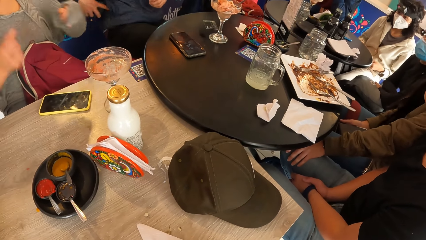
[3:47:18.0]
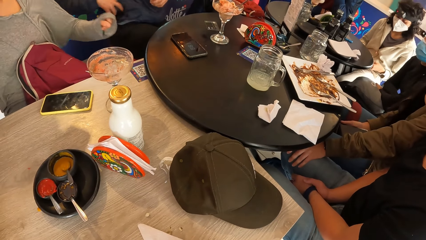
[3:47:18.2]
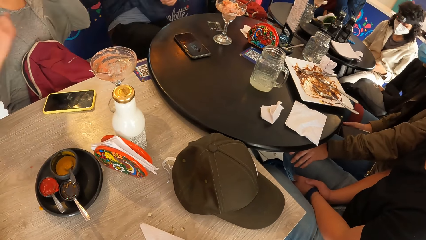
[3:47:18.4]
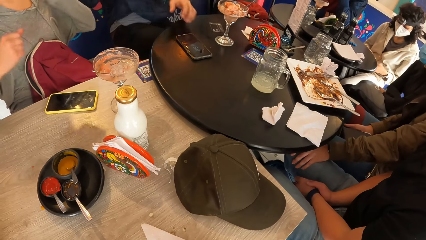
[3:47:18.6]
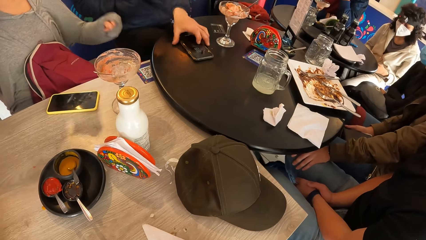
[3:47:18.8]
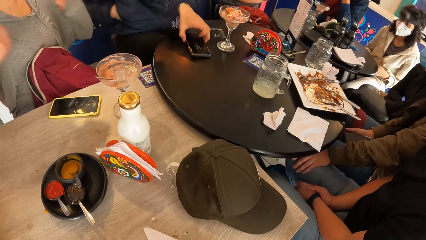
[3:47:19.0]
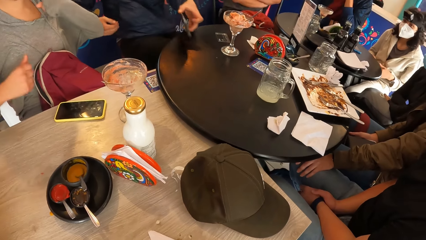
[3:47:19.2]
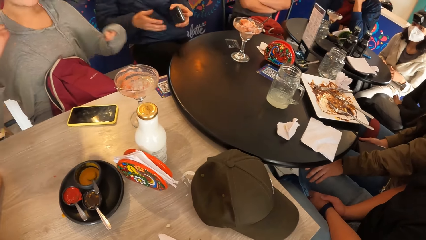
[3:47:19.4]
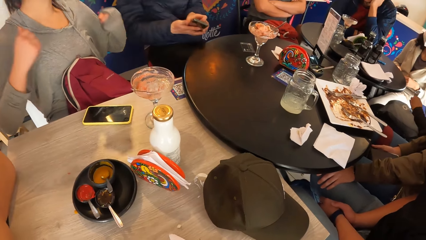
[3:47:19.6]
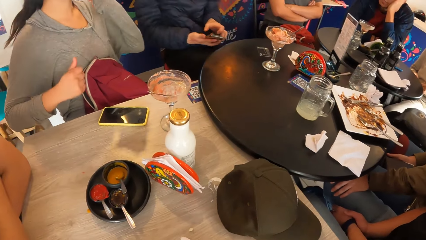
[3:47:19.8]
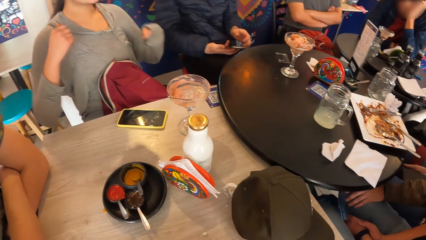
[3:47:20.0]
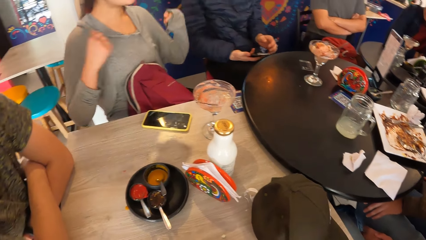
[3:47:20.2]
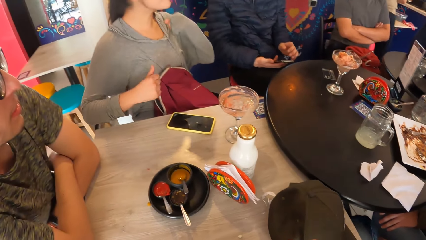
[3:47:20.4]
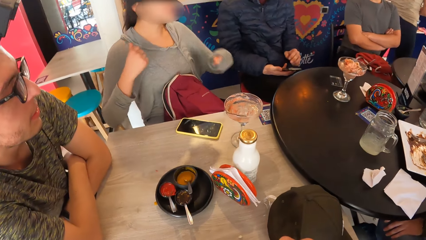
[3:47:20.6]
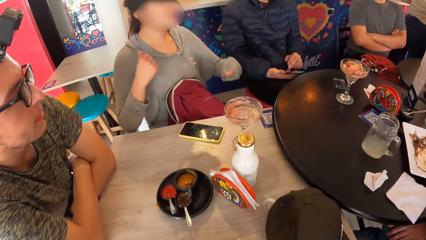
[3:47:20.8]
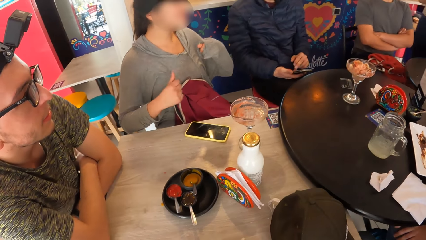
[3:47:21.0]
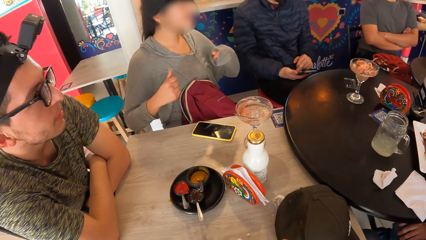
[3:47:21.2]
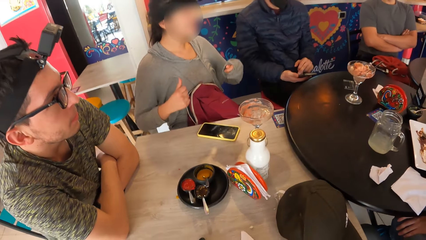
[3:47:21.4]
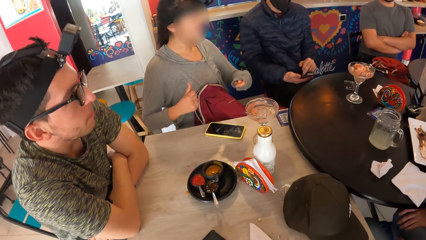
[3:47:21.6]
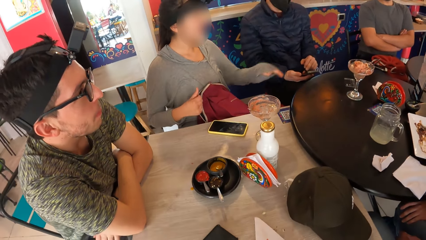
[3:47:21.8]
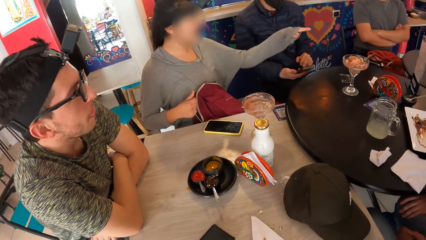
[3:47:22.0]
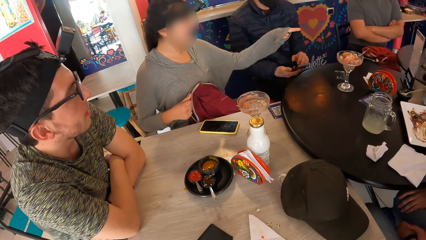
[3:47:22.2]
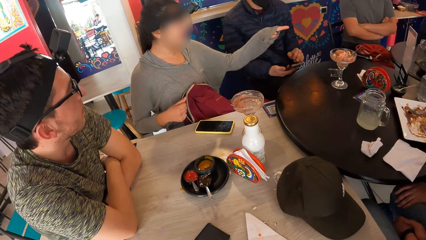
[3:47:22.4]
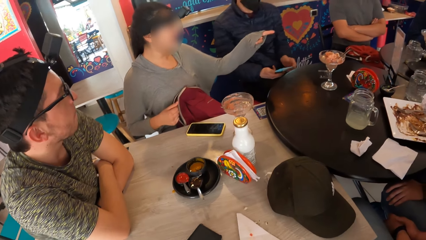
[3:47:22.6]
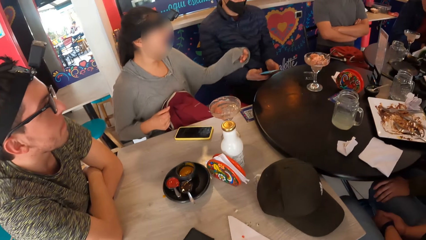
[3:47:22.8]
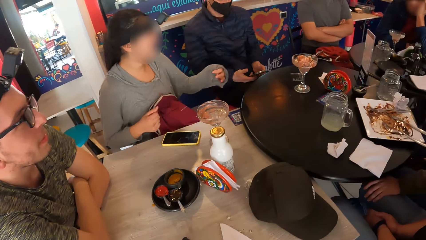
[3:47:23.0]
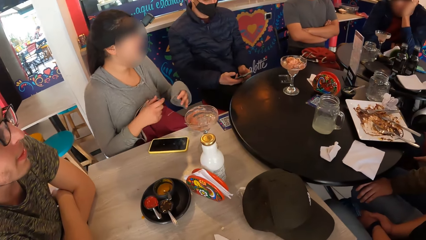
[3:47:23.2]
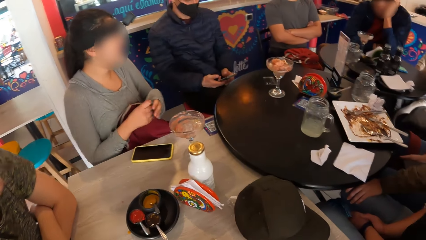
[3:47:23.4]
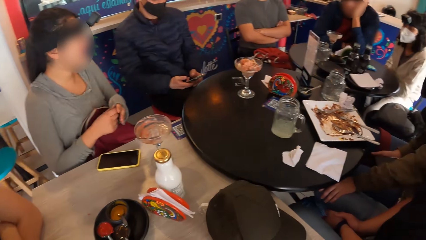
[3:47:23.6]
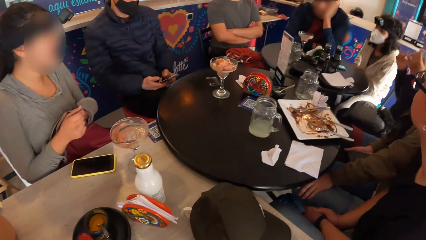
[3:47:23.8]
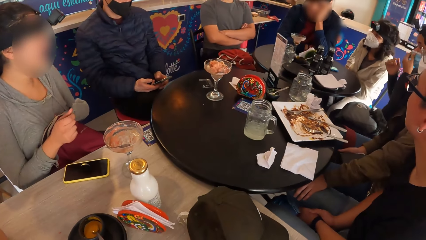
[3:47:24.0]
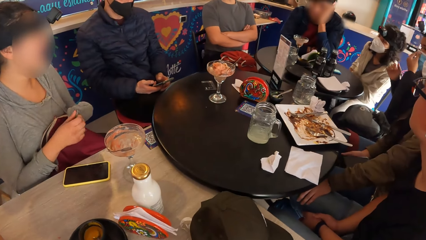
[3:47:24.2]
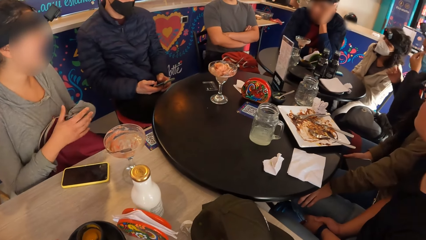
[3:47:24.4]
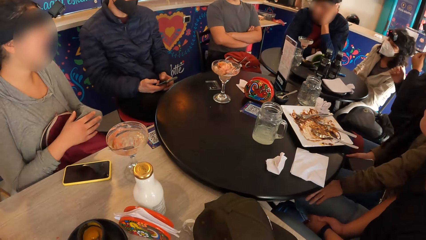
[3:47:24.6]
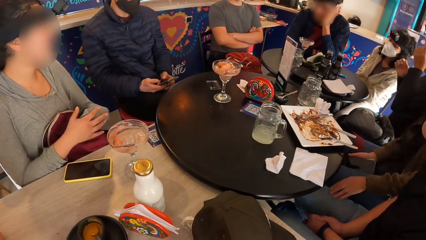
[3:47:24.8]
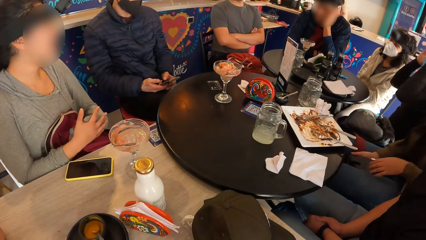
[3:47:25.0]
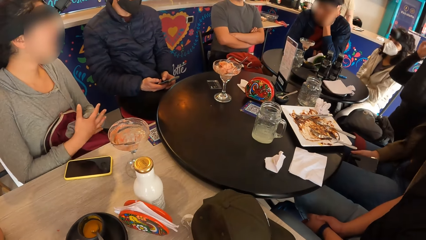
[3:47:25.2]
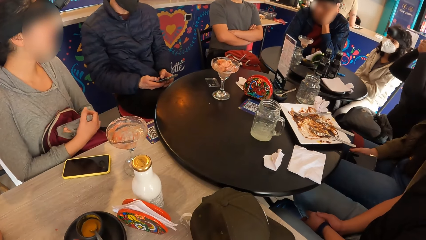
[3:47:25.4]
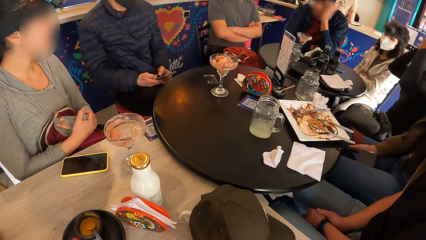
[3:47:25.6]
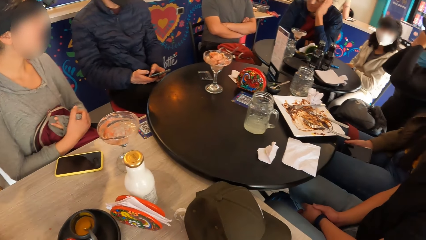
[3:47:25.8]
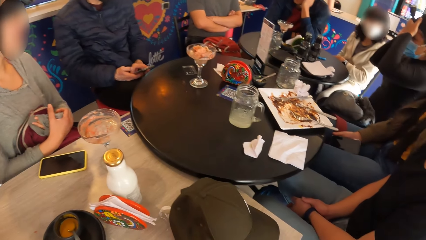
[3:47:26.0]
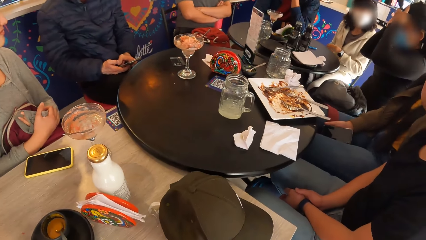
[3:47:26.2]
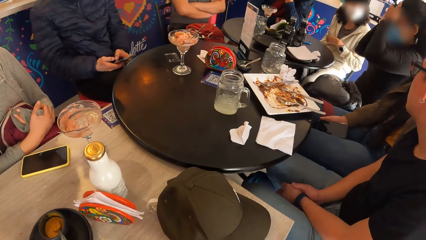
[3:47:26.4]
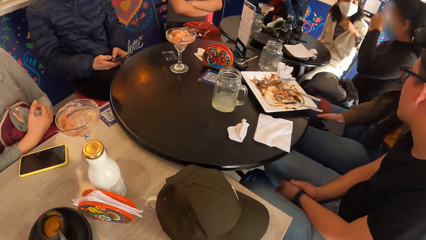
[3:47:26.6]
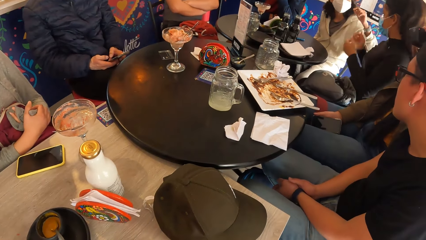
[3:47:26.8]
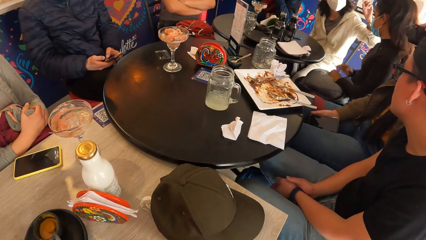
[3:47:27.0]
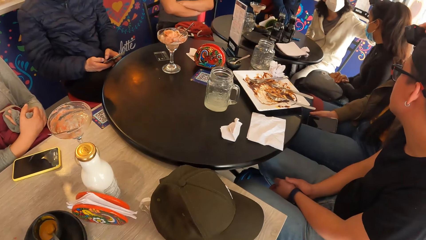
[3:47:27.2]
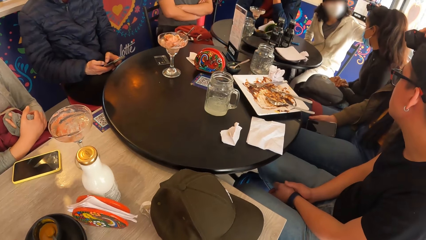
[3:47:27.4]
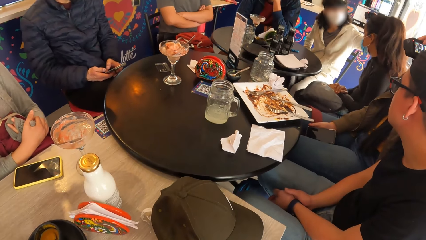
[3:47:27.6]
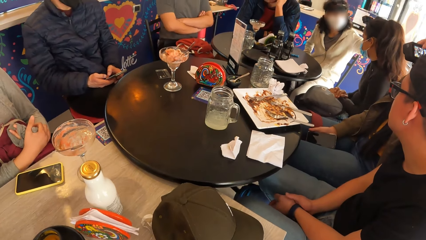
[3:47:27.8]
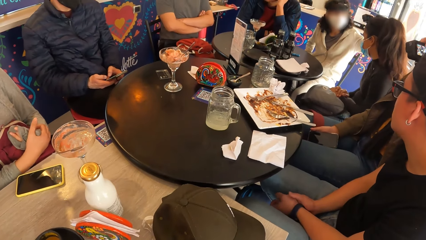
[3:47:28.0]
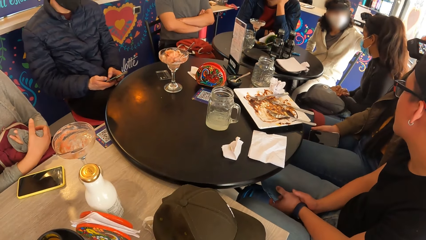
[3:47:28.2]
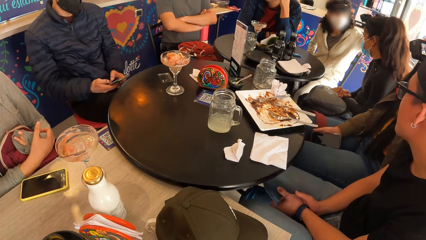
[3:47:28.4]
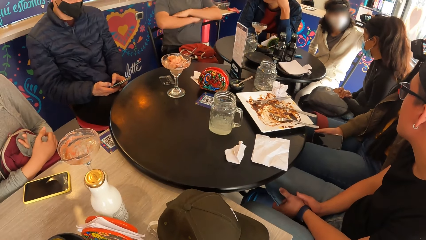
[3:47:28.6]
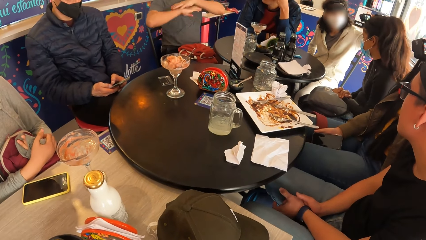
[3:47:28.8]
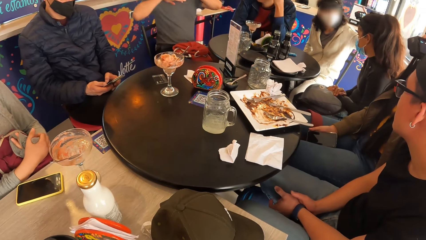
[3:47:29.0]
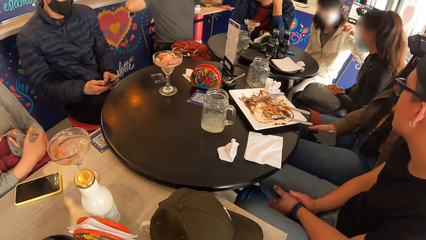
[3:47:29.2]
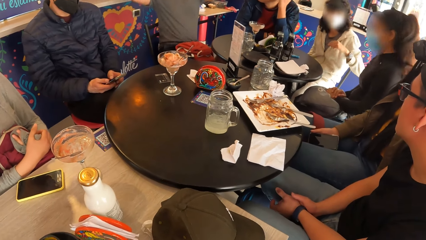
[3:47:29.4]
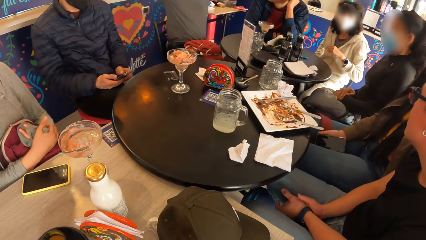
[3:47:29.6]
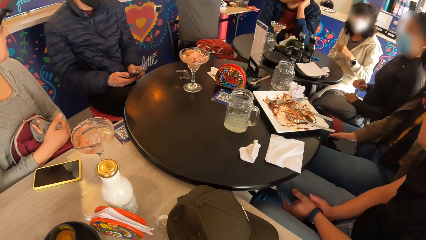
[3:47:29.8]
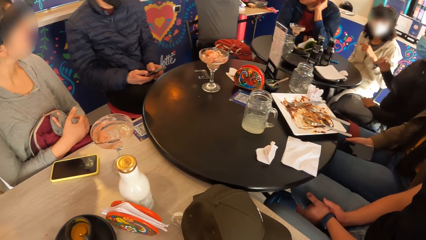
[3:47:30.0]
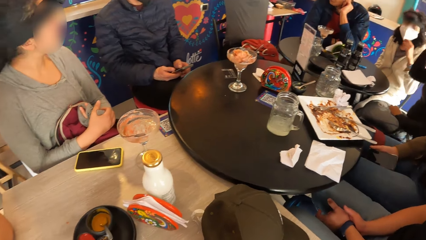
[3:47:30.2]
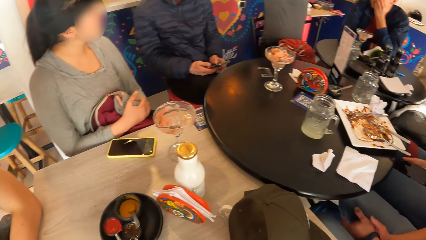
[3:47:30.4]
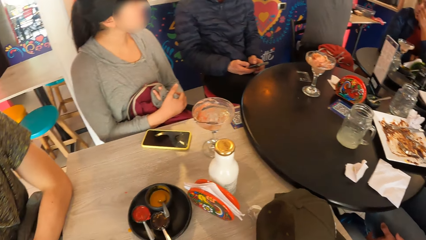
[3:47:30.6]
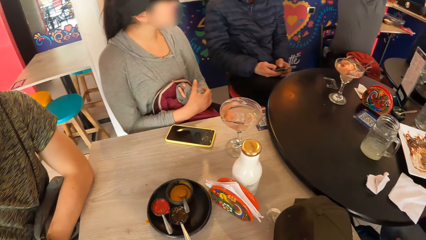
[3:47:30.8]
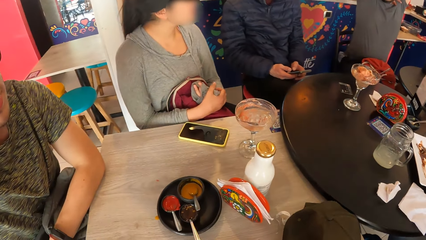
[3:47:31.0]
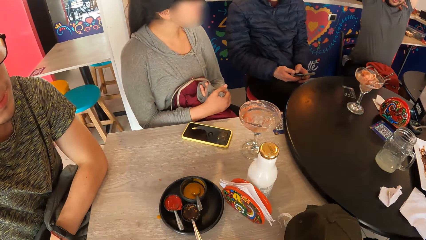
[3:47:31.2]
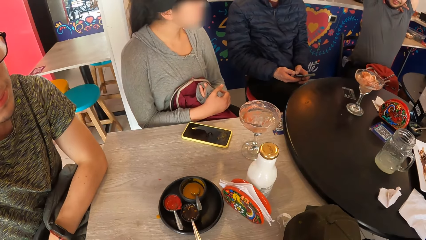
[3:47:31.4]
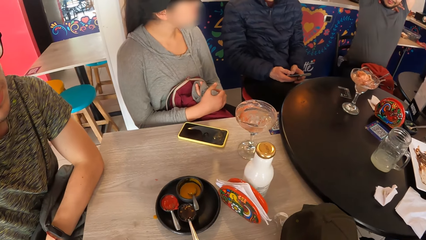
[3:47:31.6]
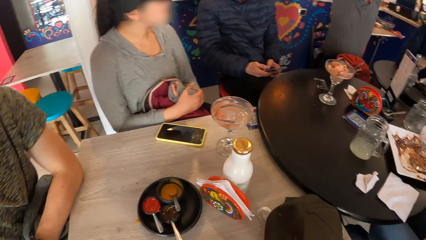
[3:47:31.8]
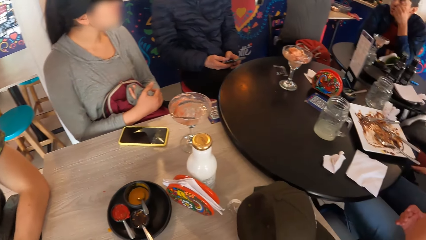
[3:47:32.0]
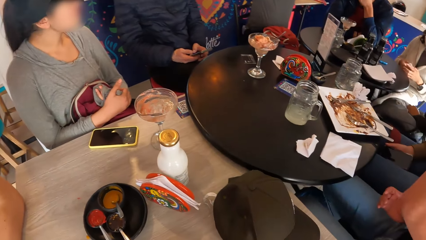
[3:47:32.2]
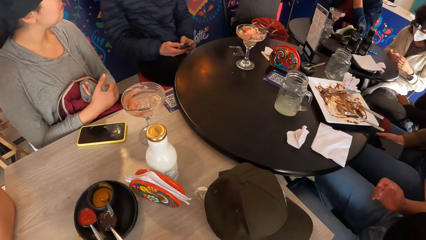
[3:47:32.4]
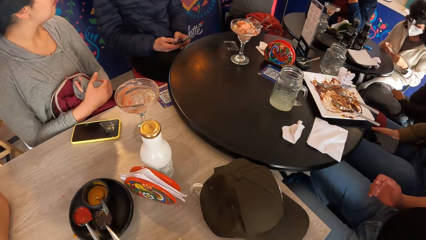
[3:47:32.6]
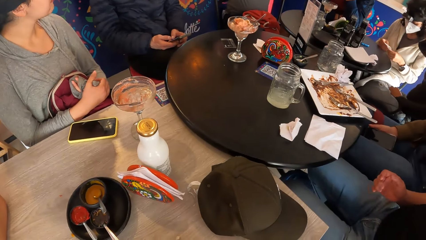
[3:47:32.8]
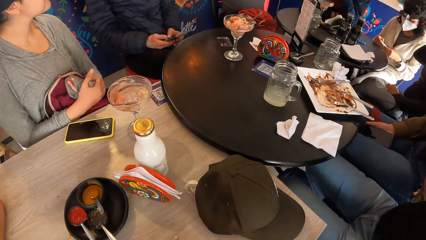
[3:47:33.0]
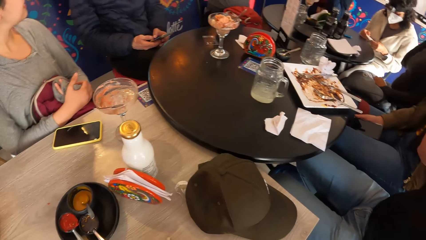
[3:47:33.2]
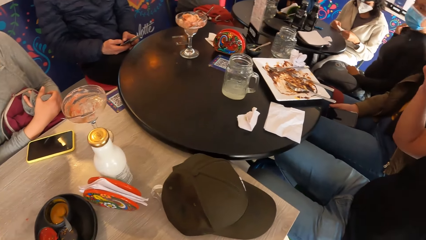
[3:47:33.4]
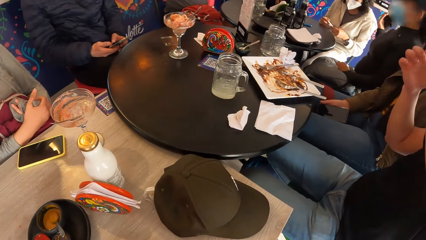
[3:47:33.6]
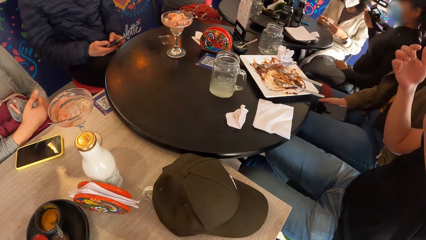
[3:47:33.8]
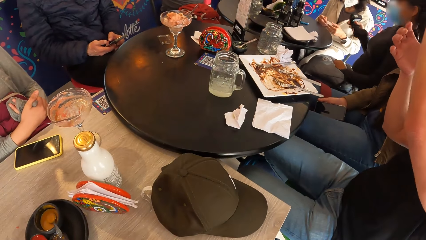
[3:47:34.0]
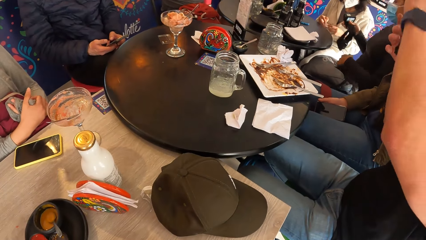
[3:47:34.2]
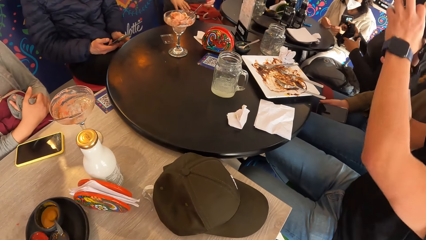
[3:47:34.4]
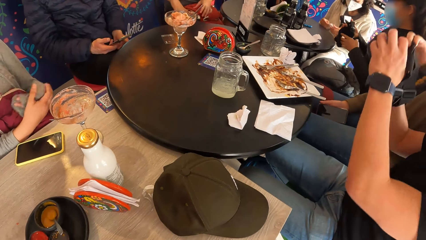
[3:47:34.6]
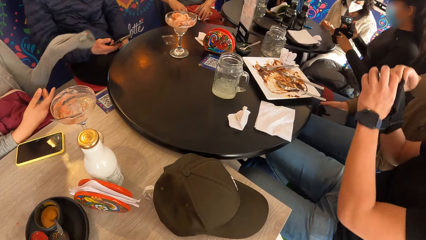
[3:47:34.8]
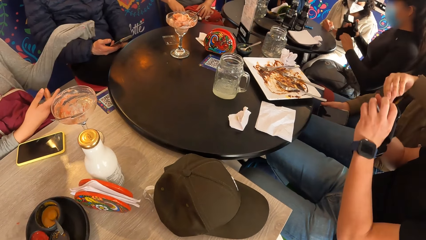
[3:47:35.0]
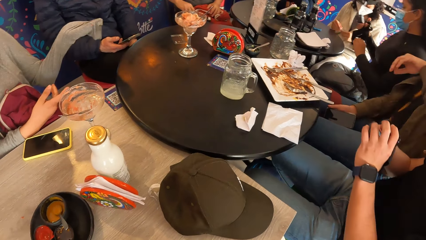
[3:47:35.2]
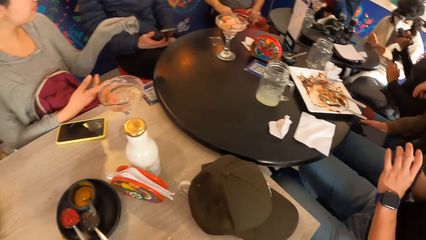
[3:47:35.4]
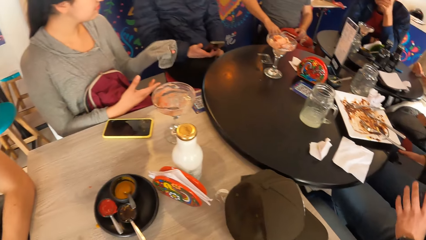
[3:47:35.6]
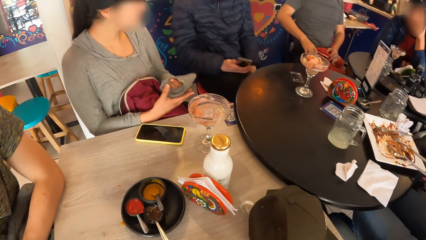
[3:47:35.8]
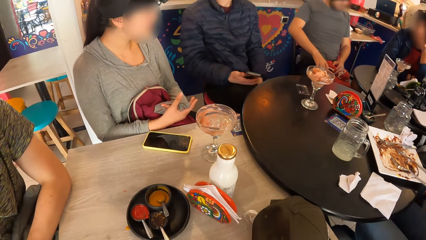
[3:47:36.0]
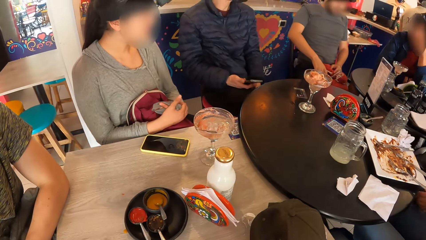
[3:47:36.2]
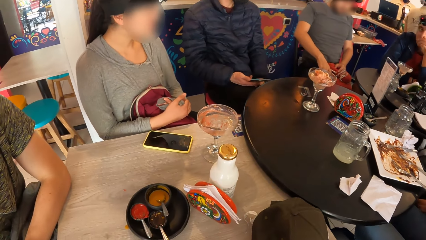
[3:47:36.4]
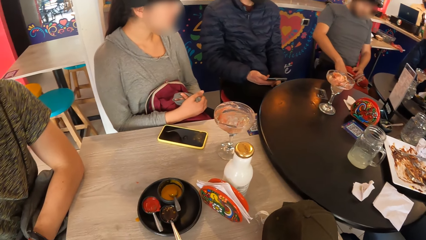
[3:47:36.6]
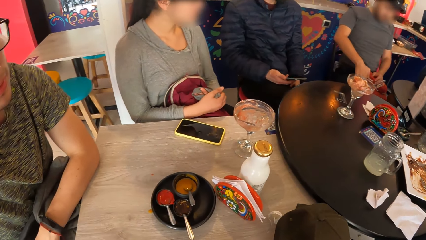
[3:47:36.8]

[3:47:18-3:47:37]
The man puts the wallet into his jacket pocket with his left hand. He picks up a phone from the table with his left hand and passes the phone from his left hand to his right hand. A lady moves her hands. The man operates the phone in his right hand with his left hand. Another lady touches on a camera. Another man lifts his hands. The camera wearer looks around. The other man removes the camera.
